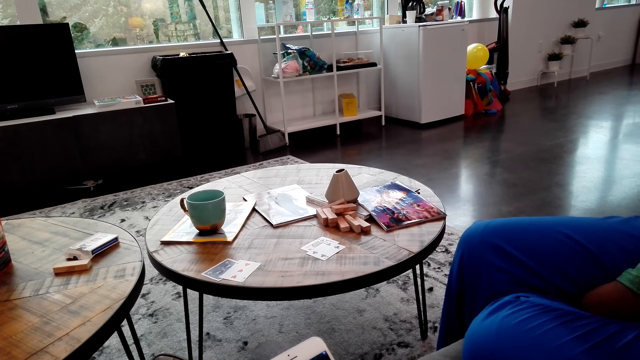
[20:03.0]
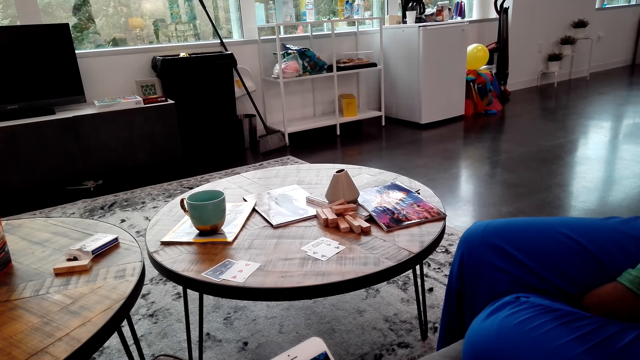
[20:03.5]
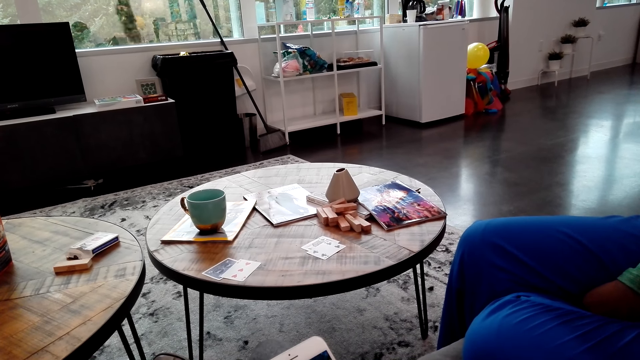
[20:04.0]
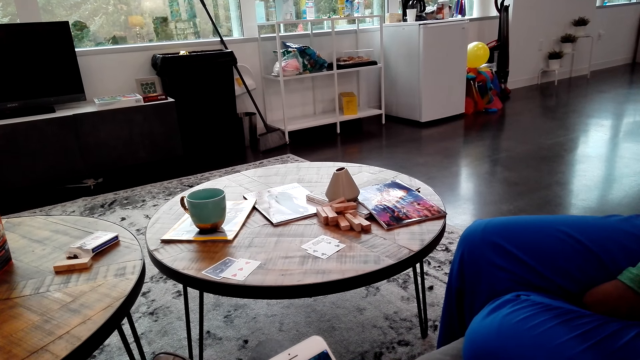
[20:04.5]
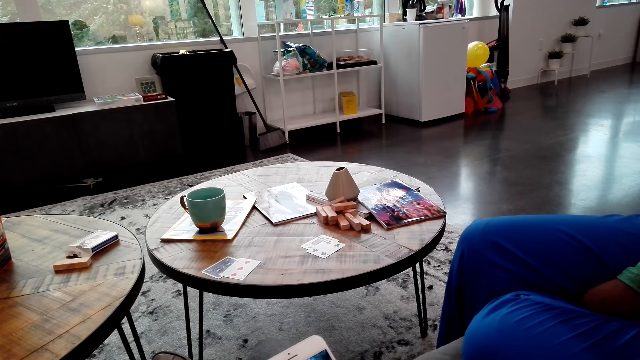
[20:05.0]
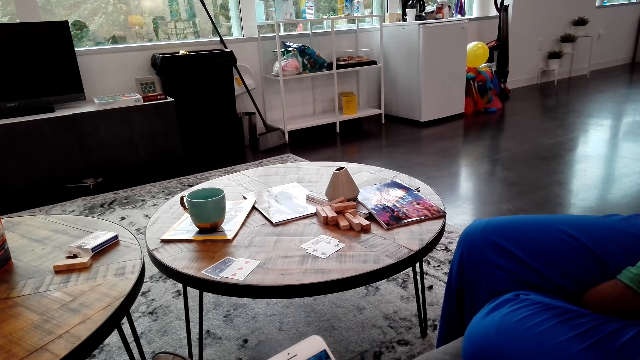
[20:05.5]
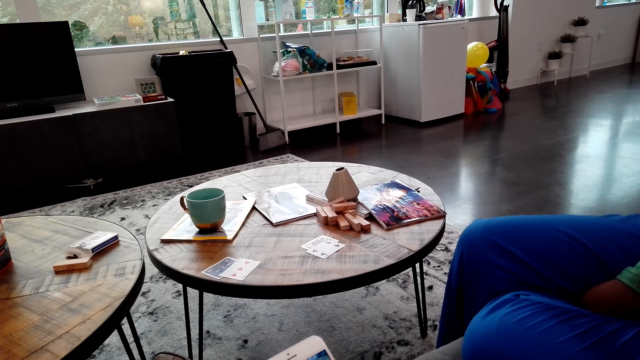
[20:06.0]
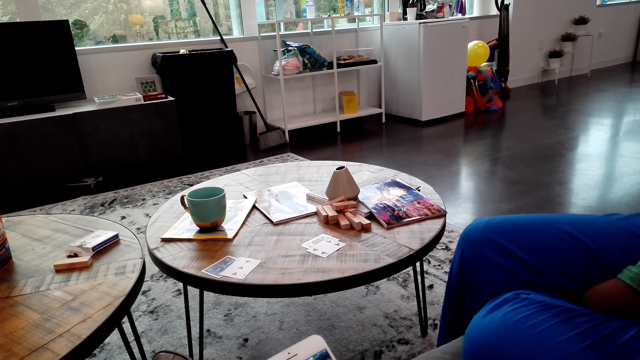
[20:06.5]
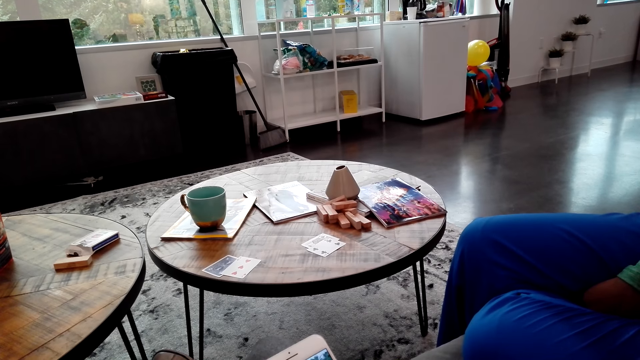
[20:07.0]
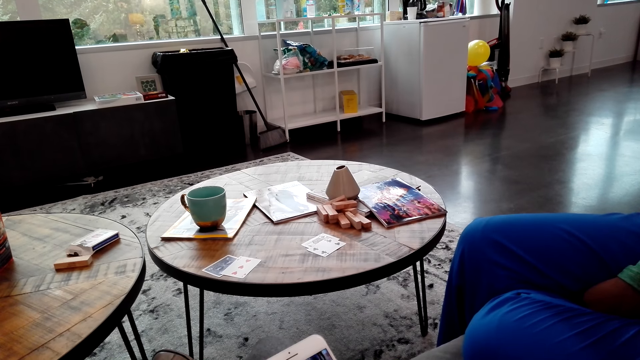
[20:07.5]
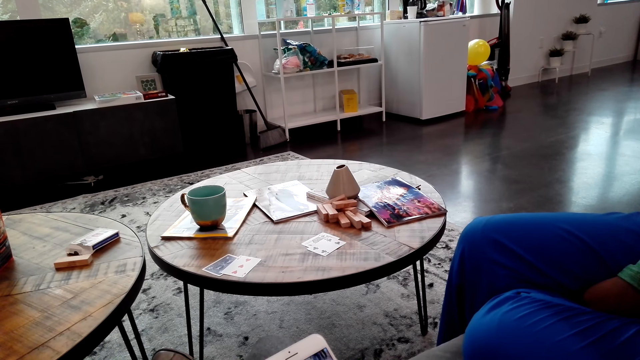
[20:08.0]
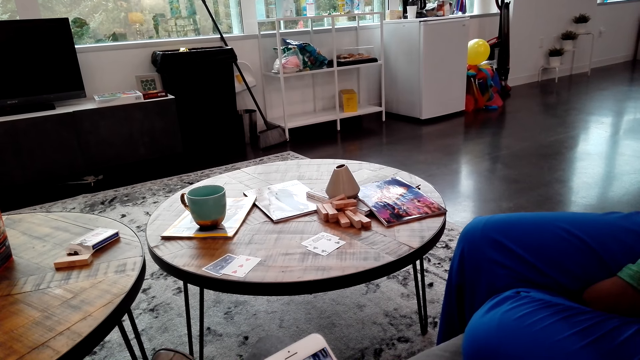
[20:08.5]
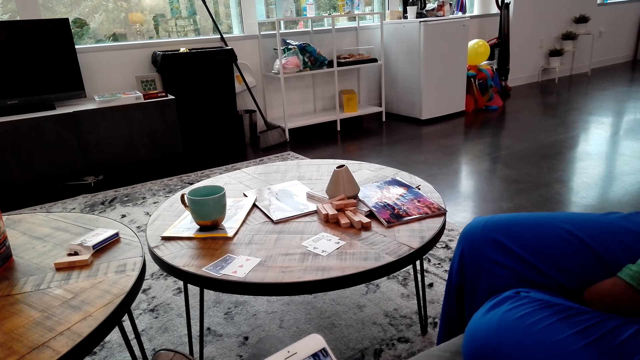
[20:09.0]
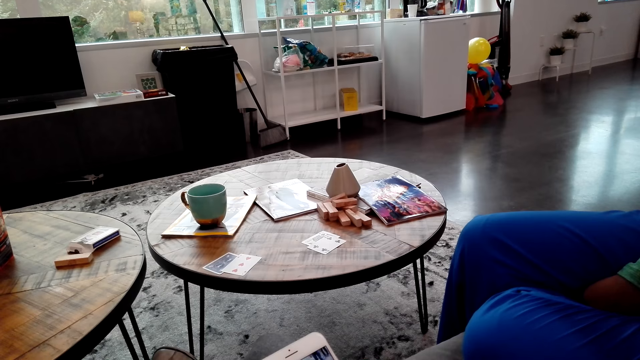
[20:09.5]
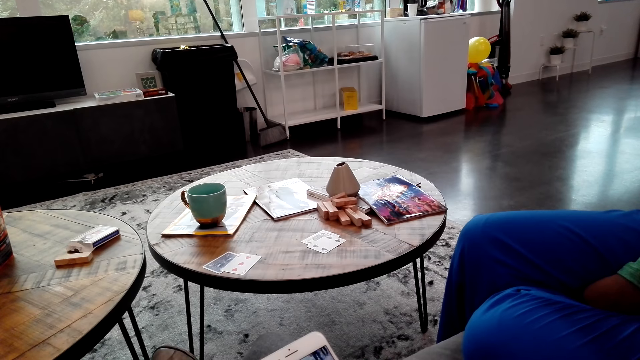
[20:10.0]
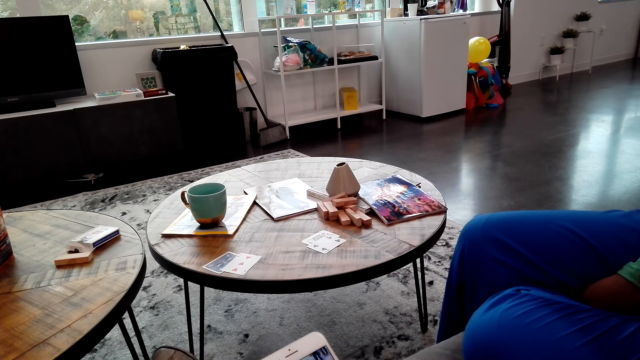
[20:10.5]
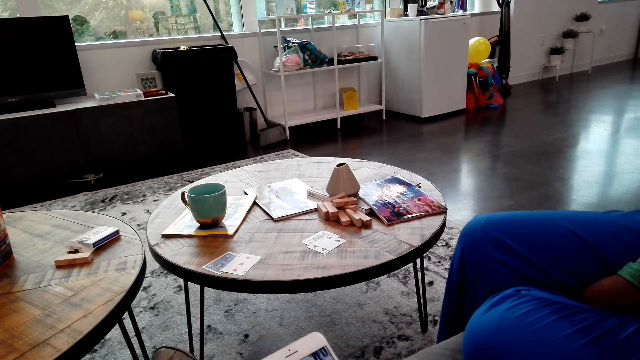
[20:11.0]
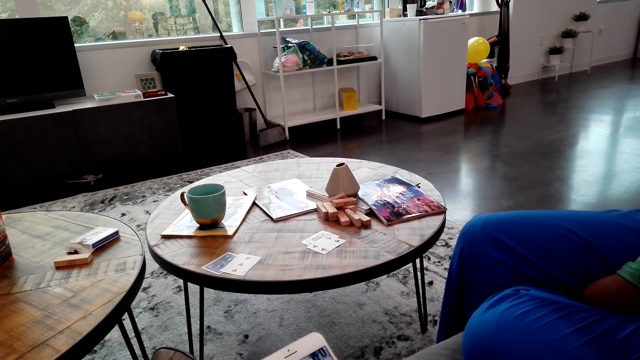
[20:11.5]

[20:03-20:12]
A woman speaks to the camera wearer.

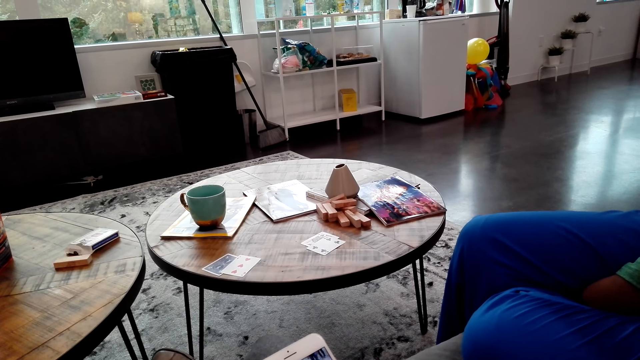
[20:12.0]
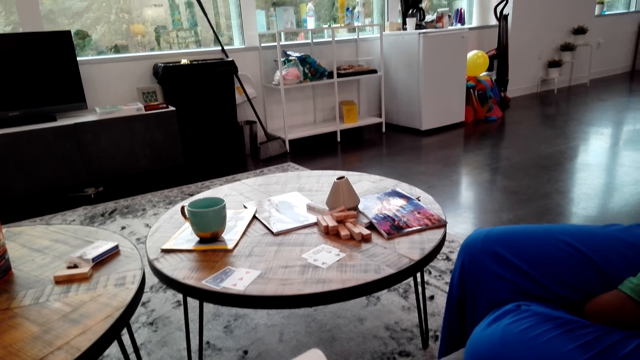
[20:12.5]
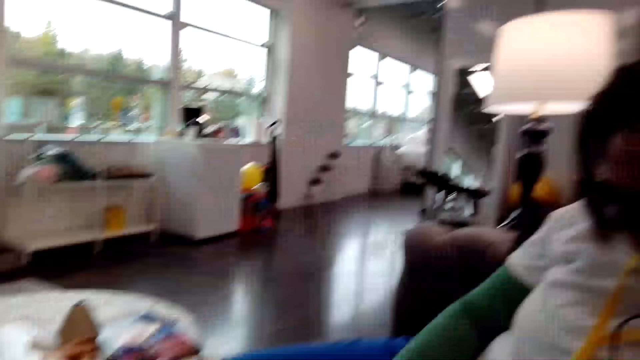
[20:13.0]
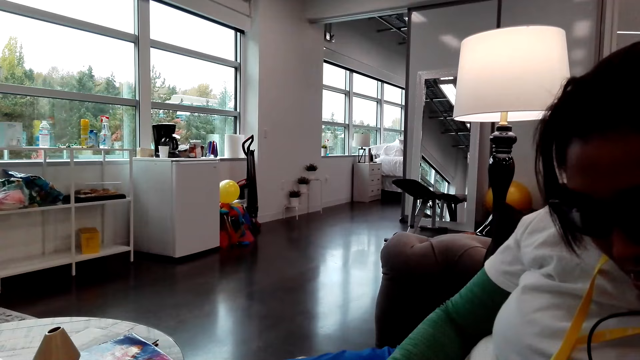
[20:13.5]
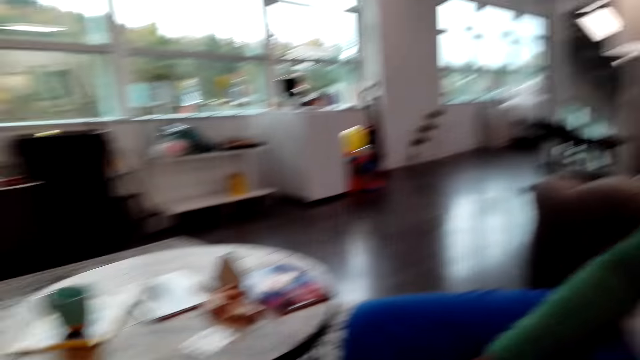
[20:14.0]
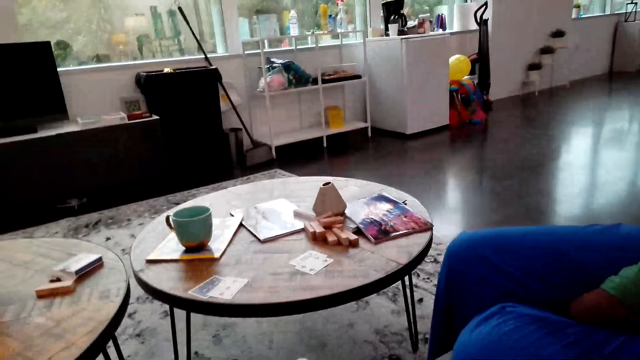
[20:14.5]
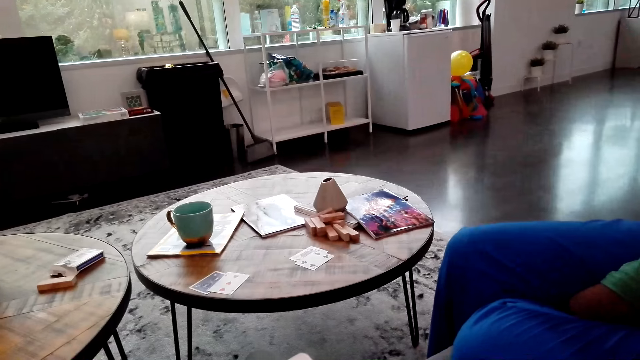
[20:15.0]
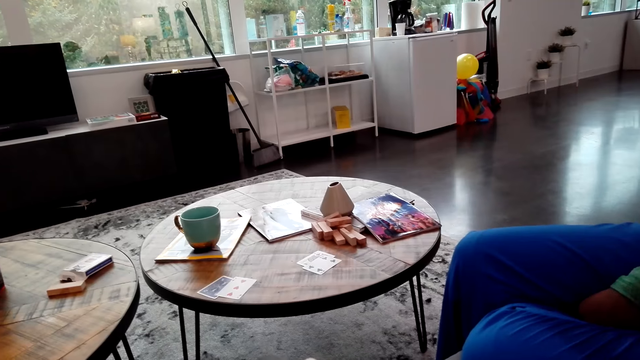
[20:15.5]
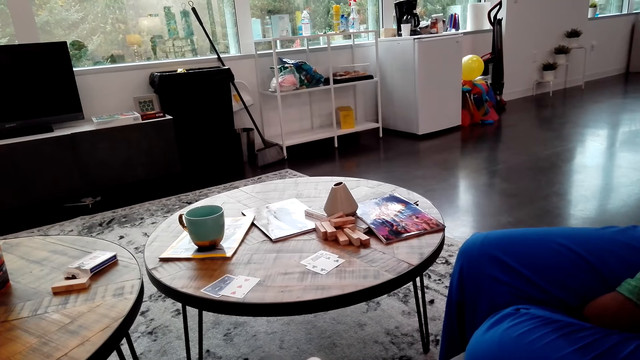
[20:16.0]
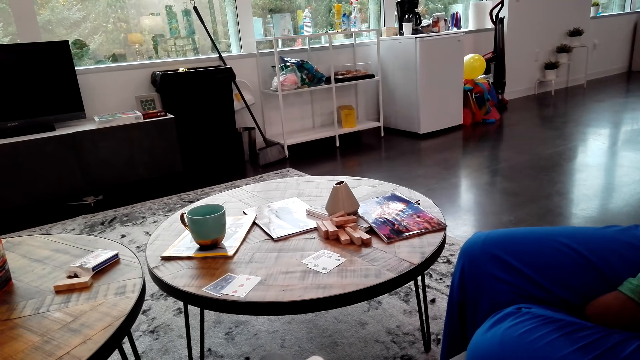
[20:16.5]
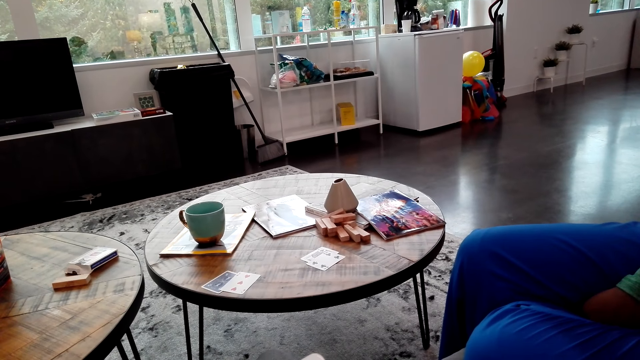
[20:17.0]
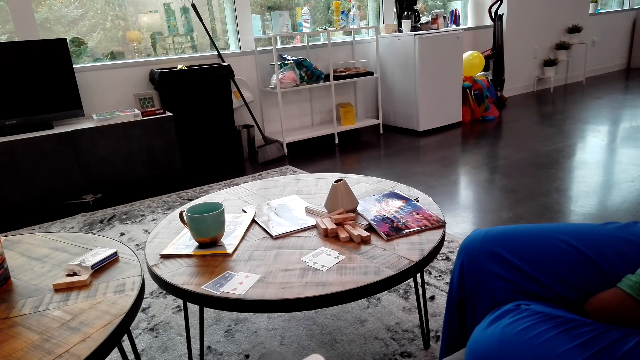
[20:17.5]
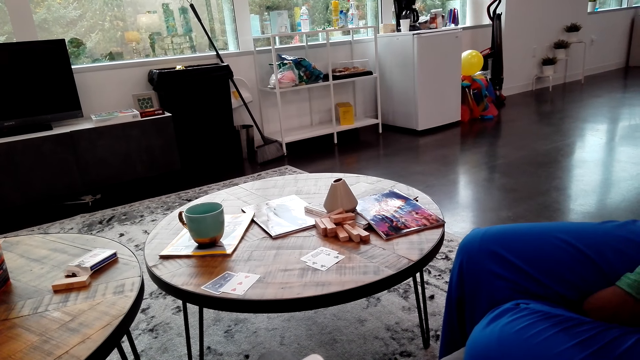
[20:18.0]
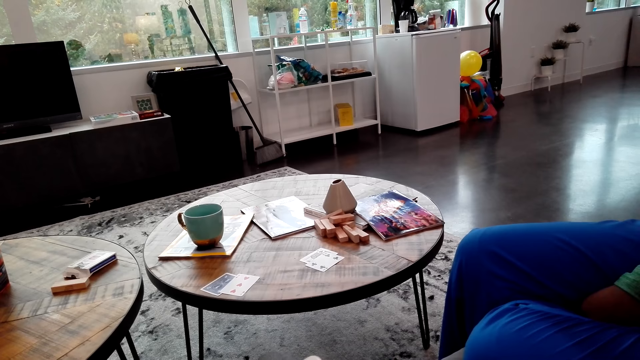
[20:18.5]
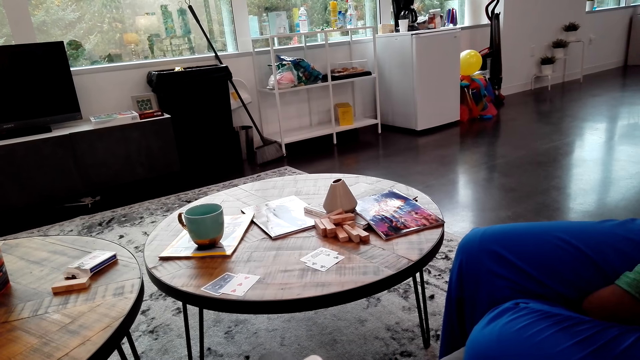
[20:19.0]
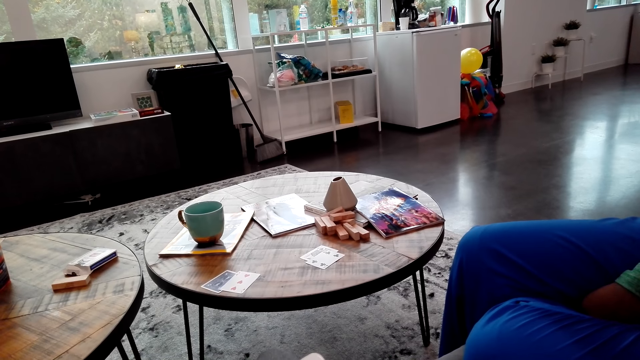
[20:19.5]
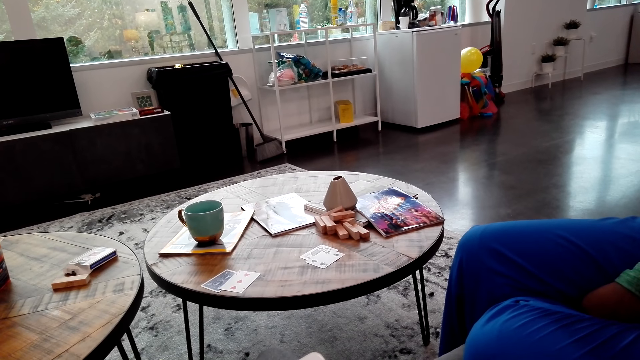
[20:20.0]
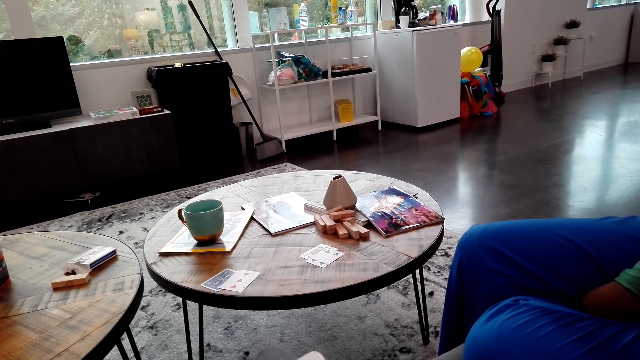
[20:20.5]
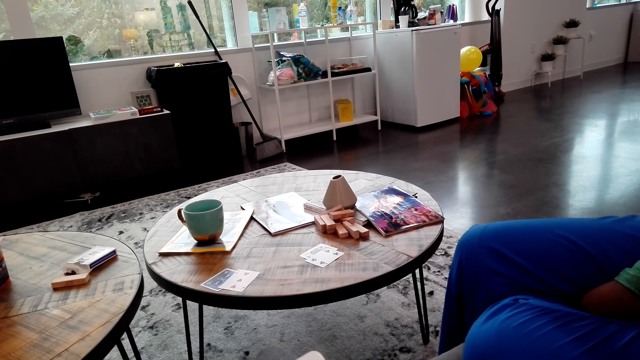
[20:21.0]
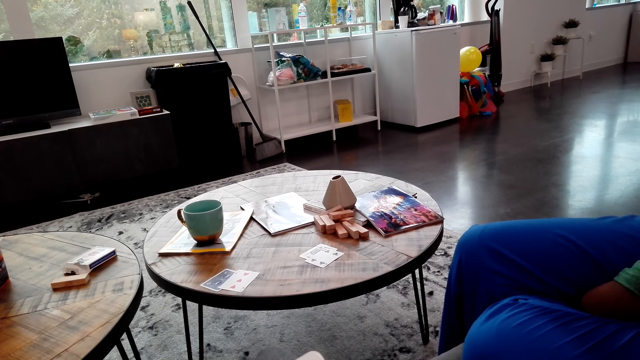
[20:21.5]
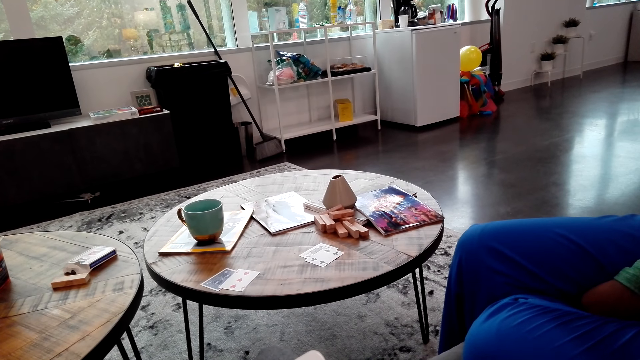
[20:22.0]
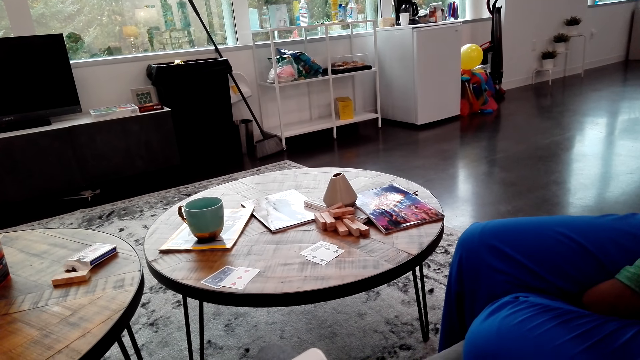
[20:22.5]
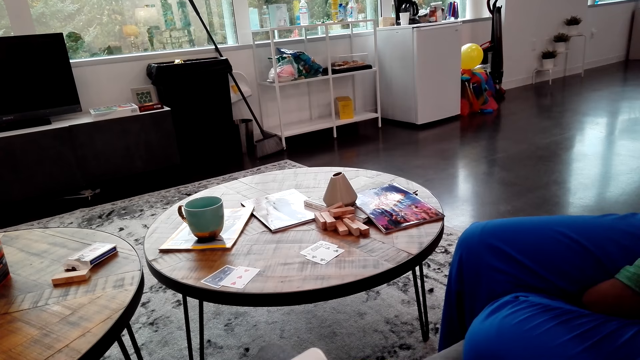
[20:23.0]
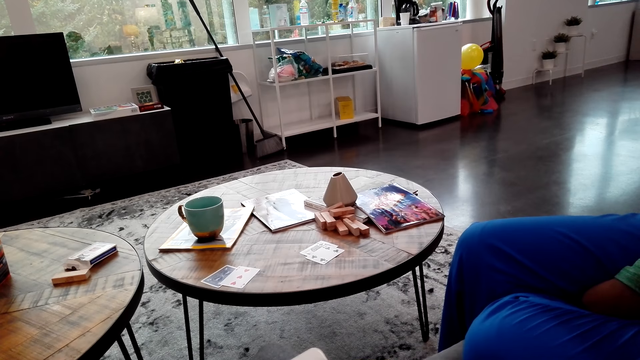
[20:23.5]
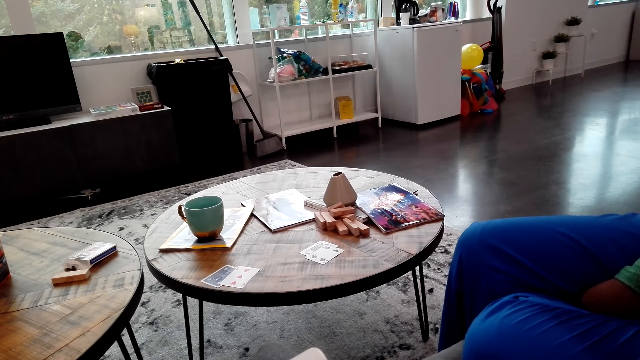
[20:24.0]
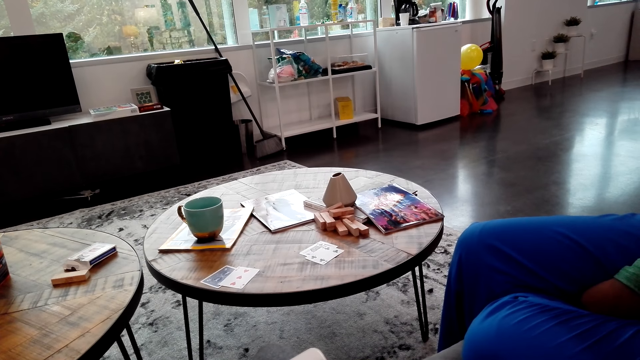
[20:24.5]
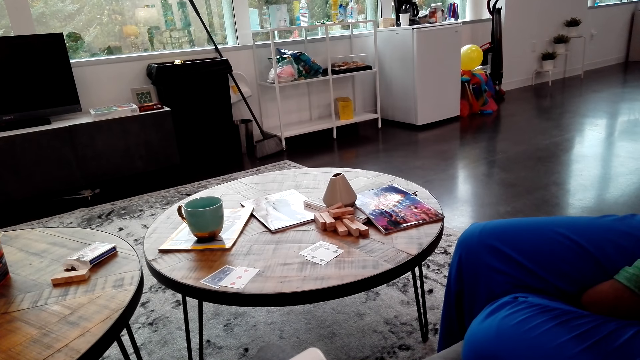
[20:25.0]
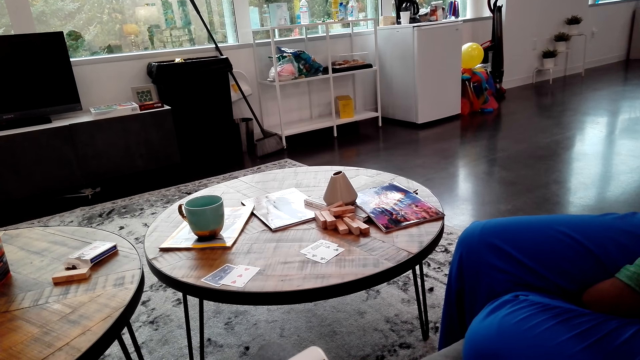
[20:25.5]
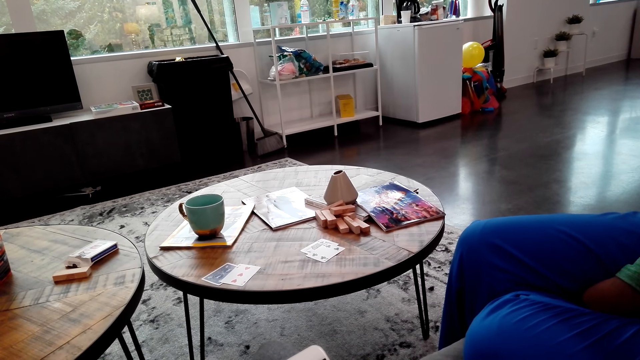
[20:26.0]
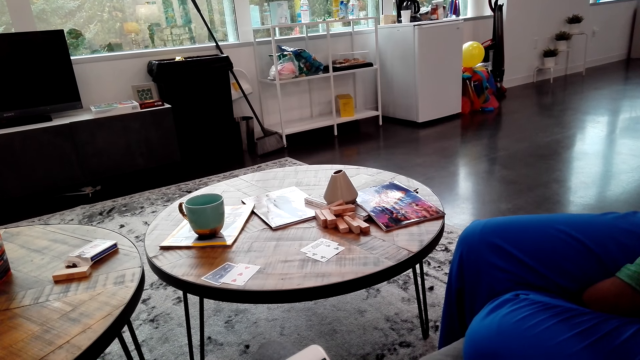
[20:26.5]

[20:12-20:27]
The camera wearer looks around and speaks to a woman. The woman speaks to the camera wearer.
